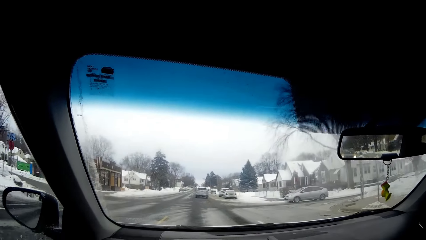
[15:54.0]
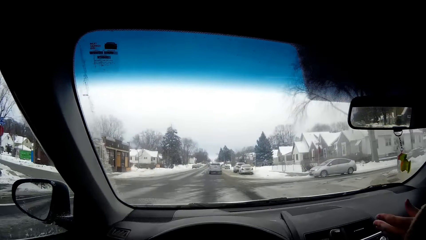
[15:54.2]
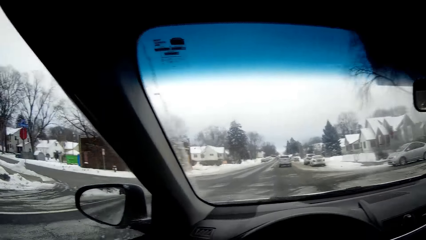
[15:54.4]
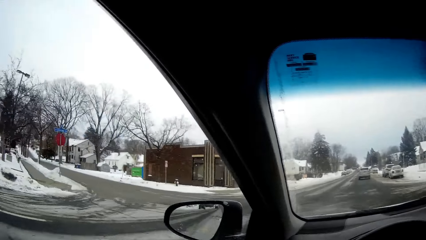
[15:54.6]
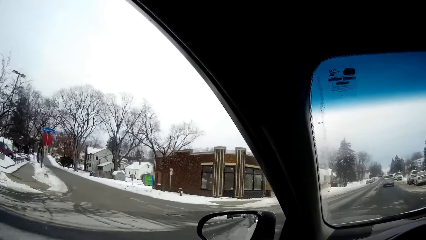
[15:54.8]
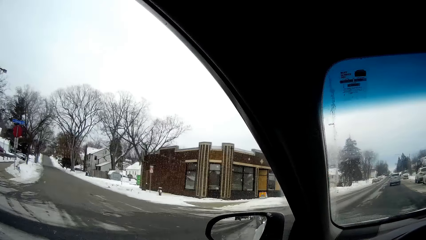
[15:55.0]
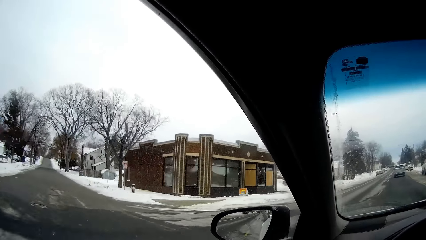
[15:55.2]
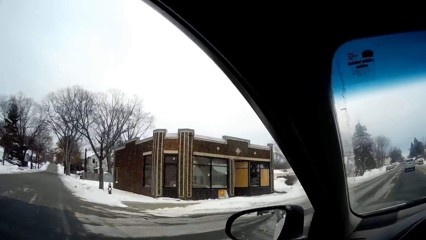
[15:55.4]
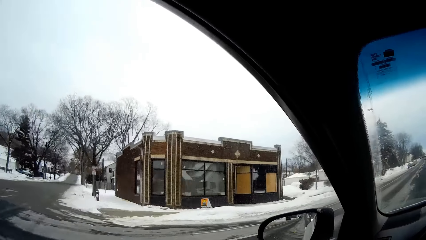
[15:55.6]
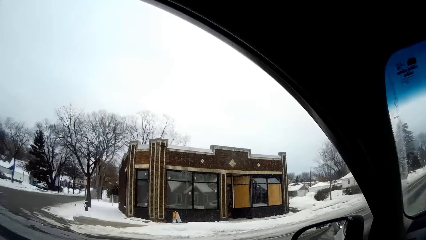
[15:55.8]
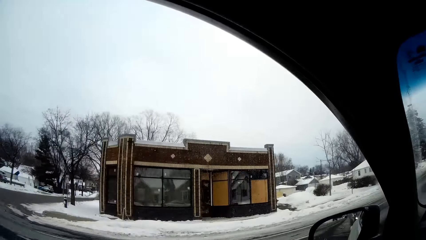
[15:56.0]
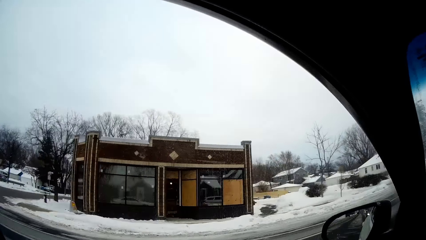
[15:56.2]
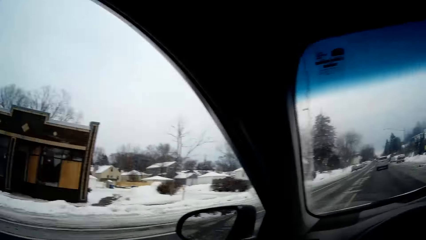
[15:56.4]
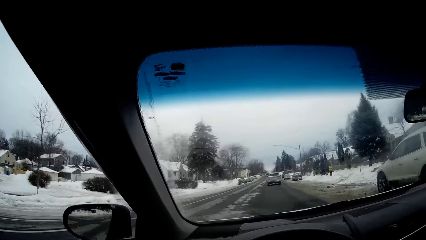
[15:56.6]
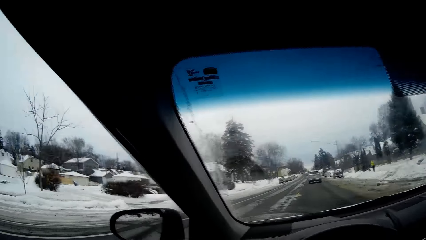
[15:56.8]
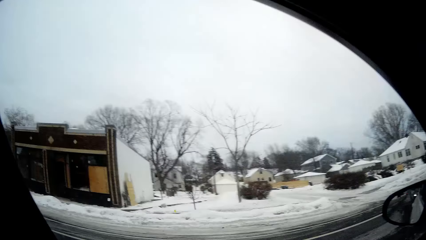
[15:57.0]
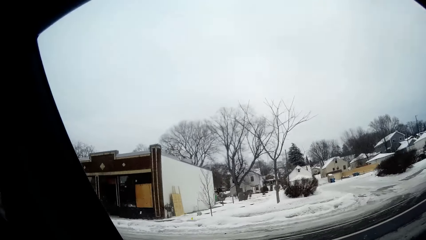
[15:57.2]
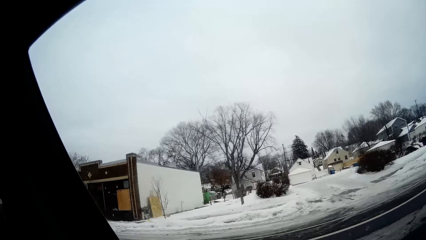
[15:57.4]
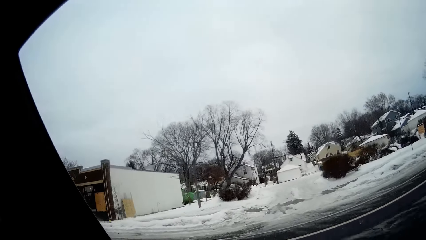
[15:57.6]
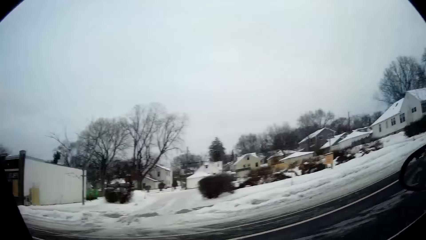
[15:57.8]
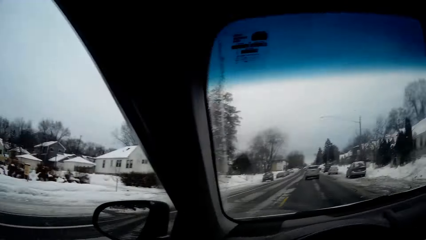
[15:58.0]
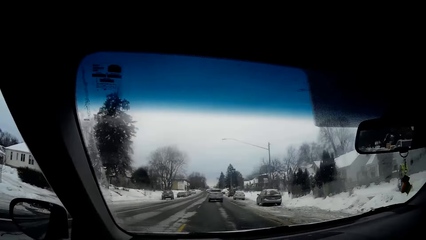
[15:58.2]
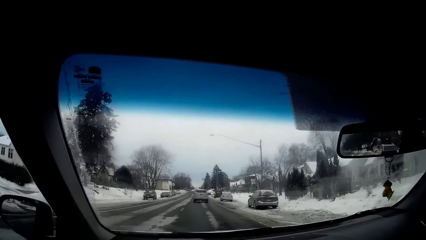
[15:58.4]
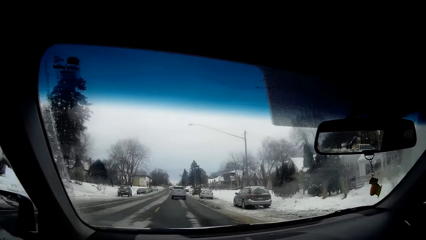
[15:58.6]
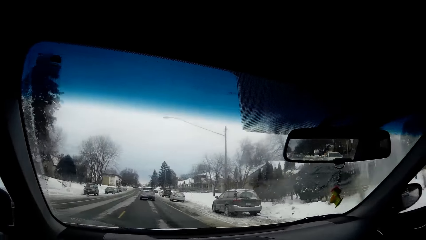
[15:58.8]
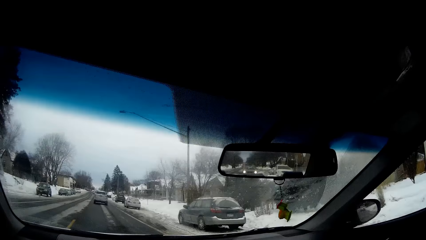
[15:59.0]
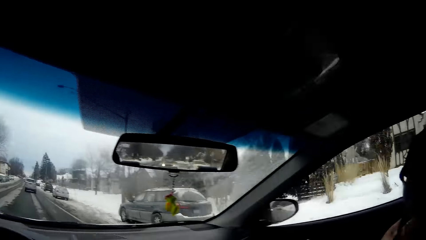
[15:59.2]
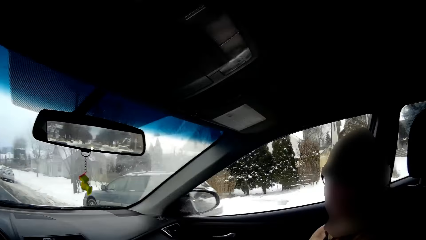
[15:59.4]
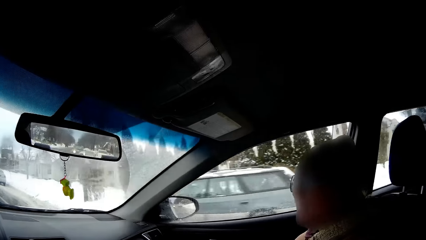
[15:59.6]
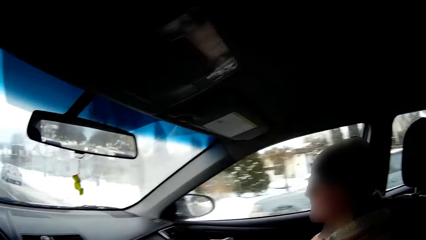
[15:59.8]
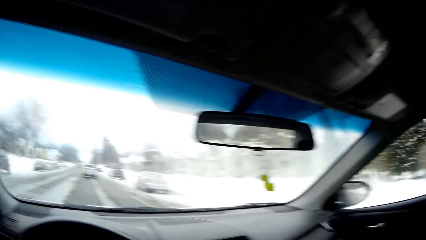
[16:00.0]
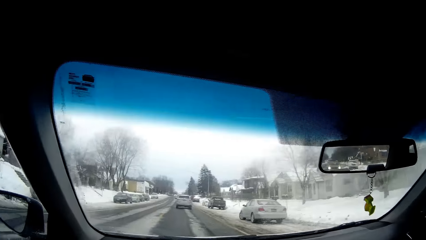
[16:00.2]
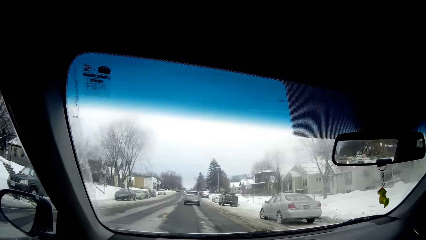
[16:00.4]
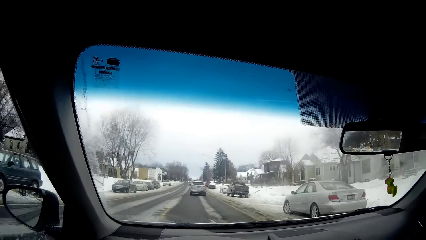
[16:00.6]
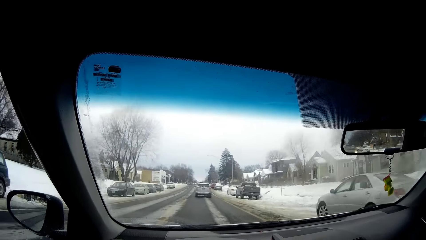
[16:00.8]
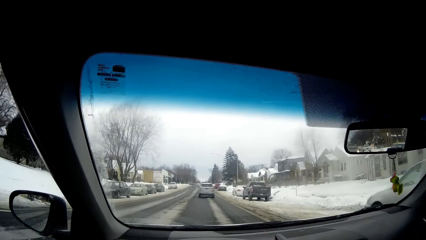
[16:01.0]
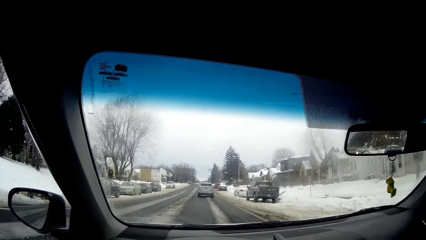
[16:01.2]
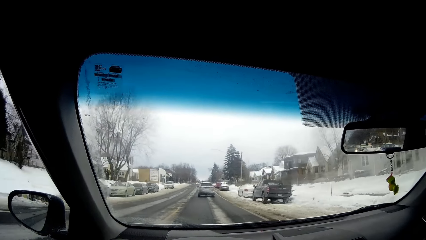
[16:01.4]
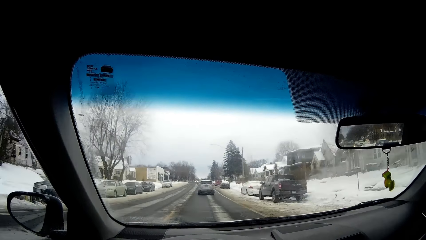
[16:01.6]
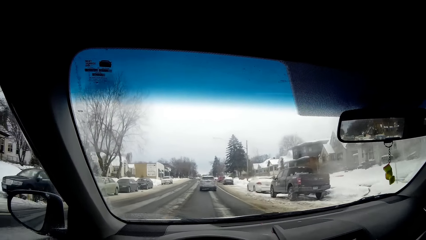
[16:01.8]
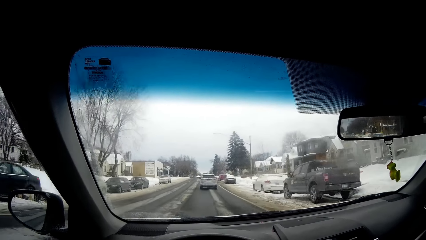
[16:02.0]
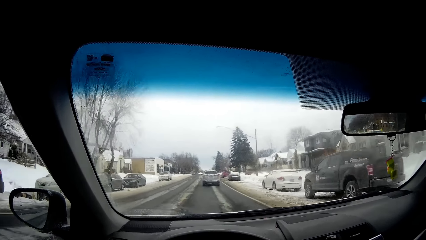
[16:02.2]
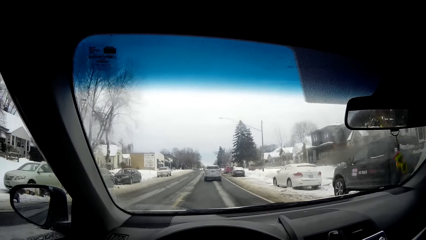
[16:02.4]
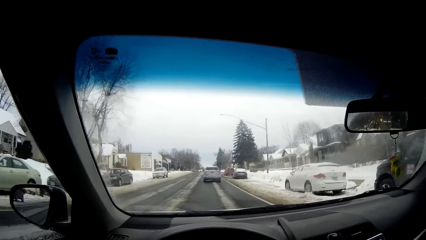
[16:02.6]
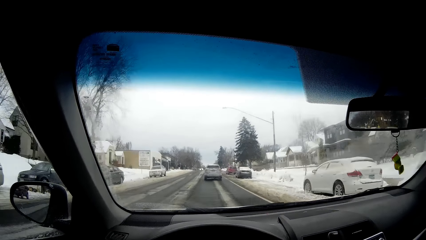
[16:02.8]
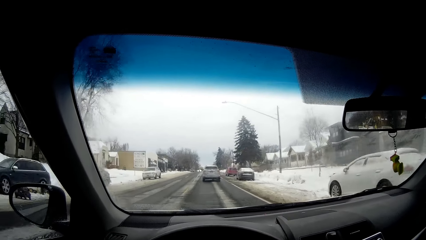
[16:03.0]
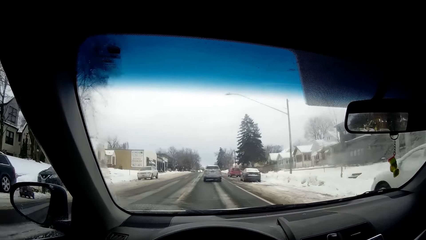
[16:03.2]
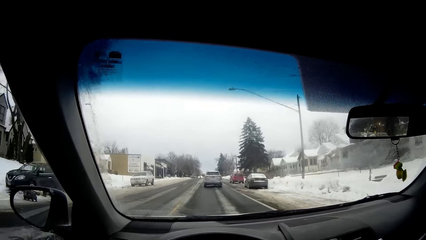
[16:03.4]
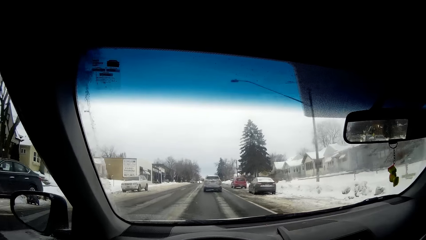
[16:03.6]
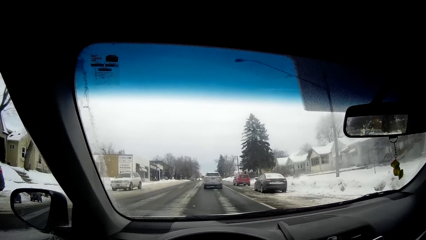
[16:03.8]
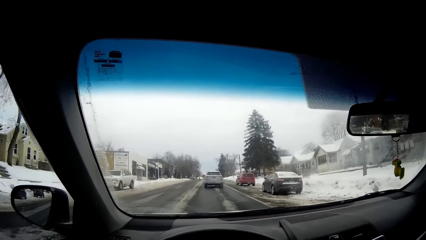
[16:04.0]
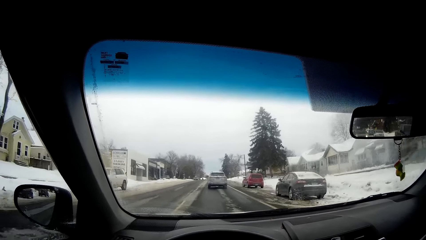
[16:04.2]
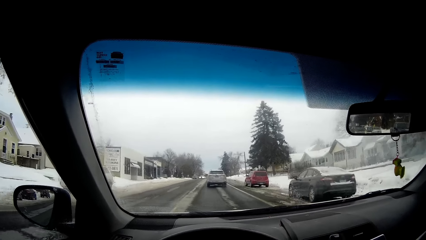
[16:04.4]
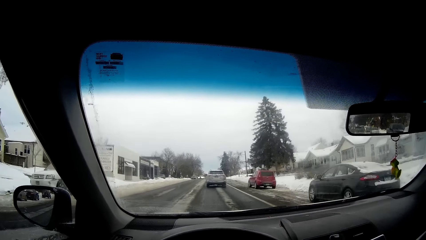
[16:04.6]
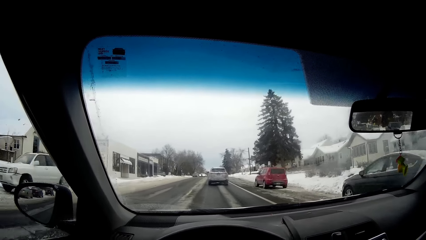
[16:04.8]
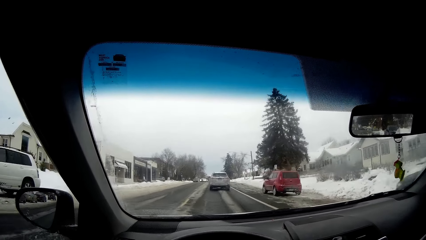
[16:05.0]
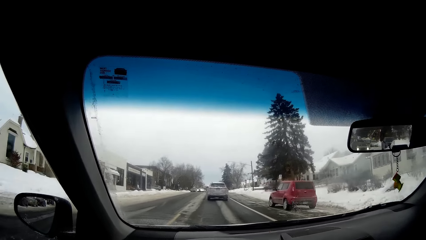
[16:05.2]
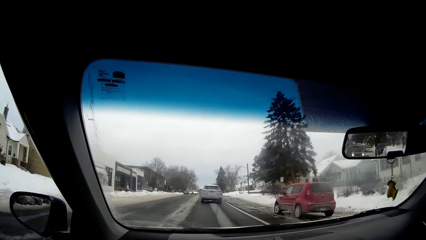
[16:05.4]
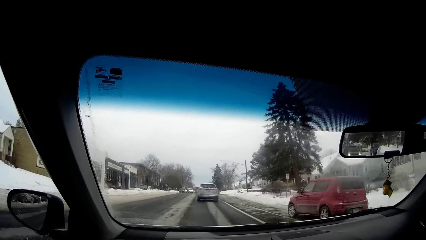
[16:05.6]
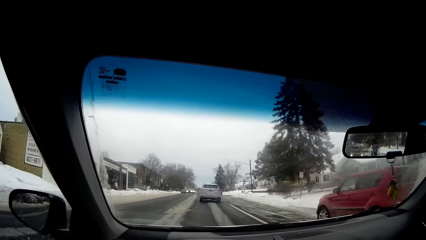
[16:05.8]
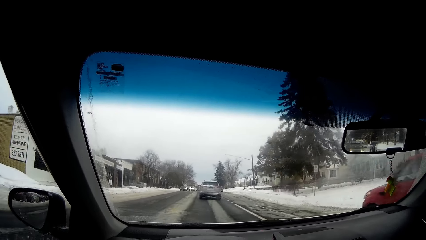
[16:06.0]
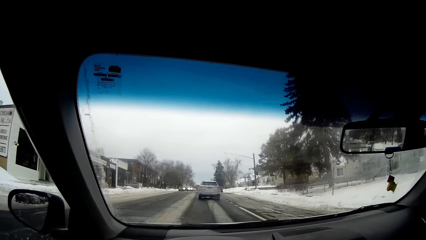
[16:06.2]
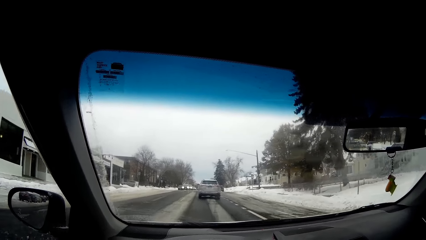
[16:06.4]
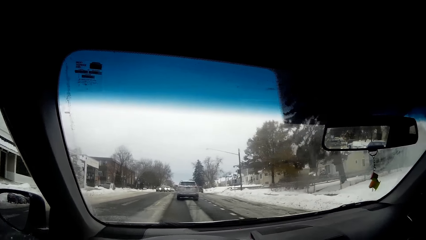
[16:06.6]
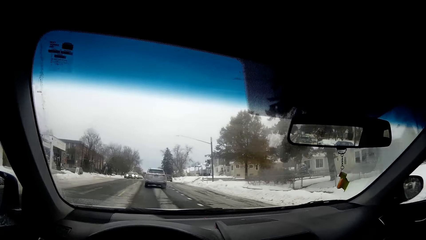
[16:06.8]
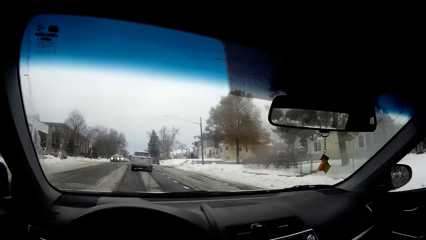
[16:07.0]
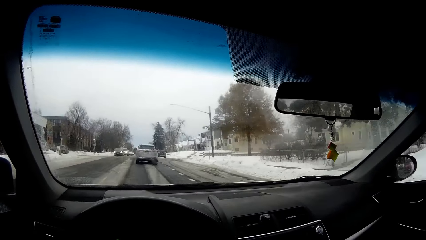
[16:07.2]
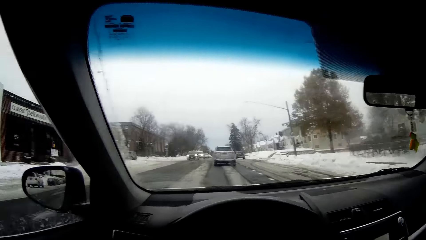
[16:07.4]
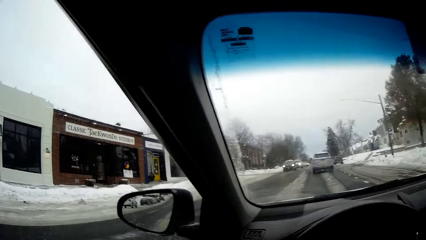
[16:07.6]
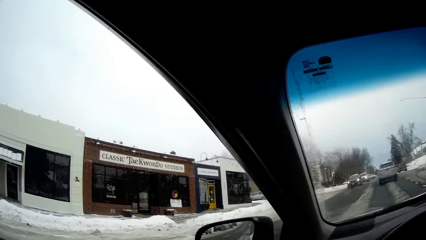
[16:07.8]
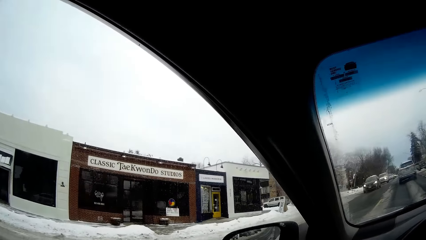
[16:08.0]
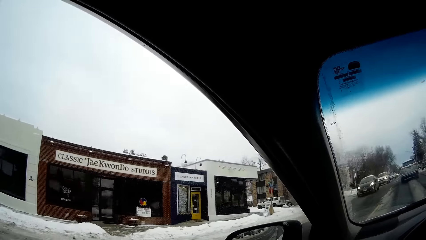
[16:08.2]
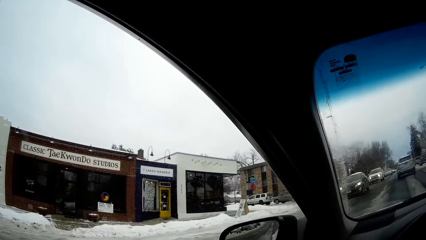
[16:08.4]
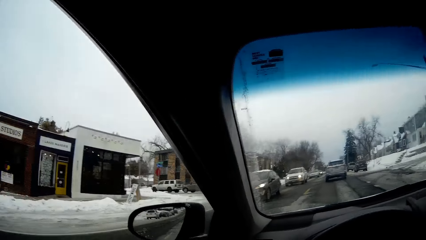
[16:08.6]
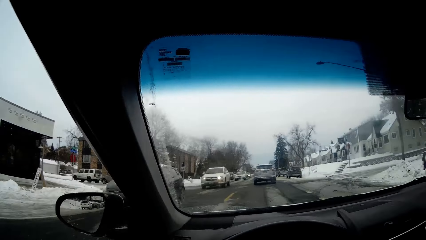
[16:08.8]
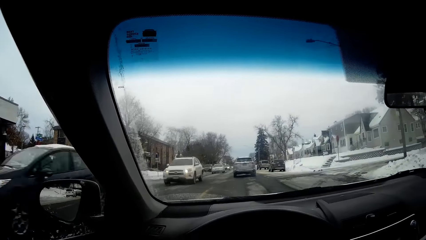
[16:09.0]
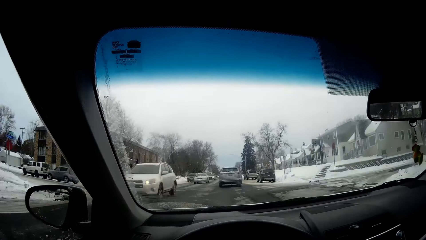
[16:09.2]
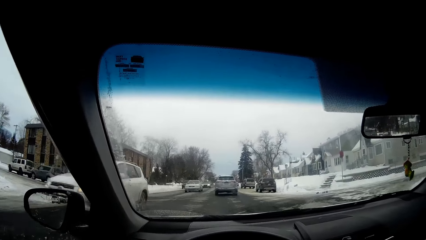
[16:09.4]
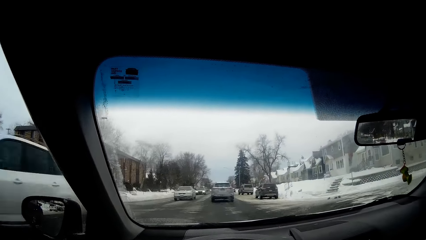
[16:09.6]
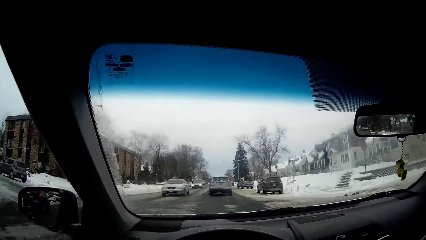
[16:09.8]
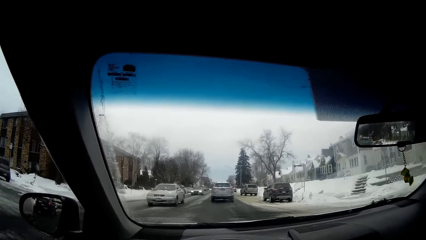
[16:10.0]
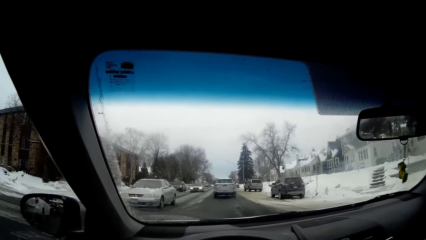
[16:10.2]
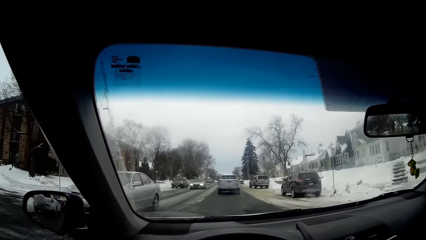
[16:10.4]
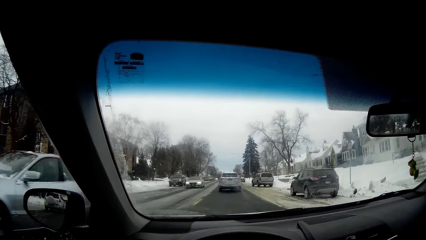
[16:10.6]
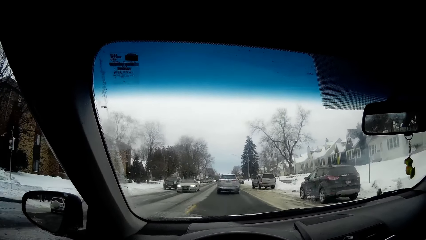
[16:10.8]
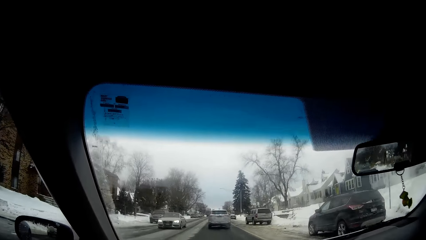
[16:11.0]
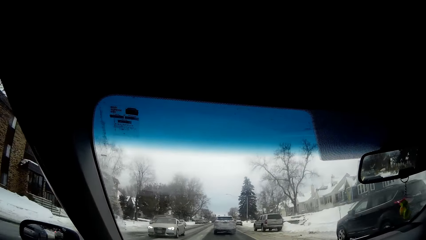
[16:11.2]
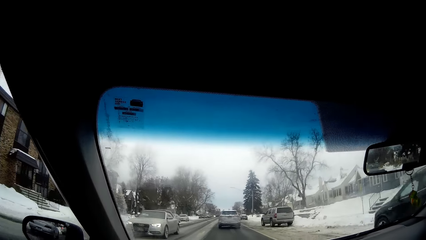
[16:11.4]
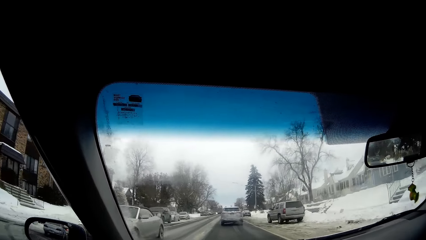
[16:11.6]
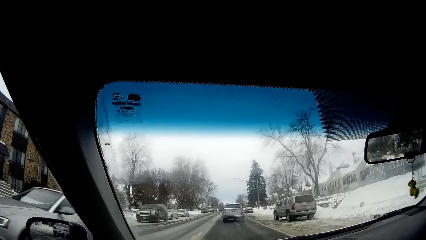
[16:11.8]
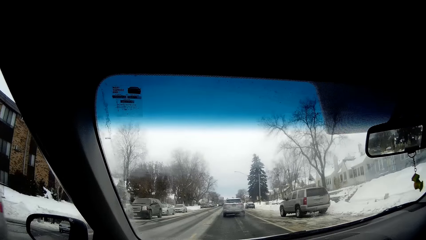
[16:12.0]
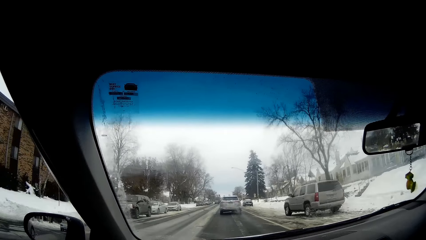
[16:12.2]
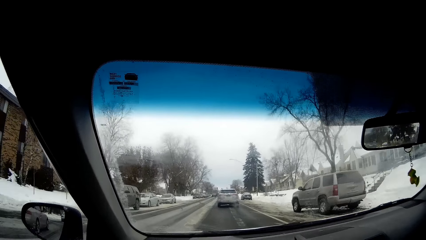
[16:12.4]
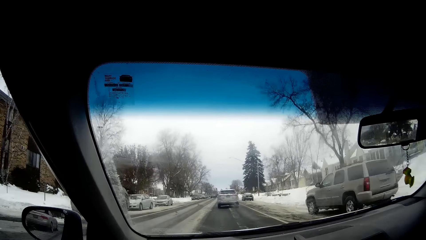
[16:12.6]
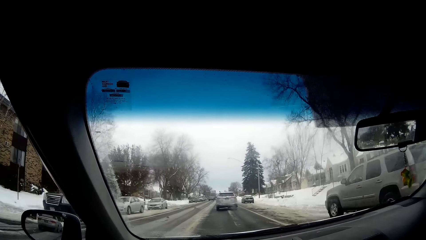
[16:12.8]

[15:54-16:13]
The camera wearer turns the head to the left. They turn the head to the front. They turn the head to the left. They turn the head to the front. The woman talks to the camera wearer. The camera wearer turns the head to the right. They turn the head to the front. They turn the head to the left. They turn the head to the front.
